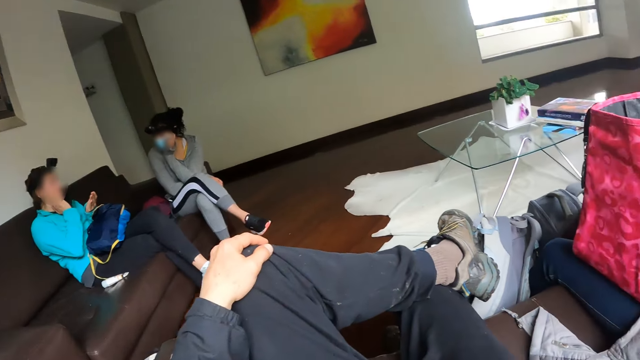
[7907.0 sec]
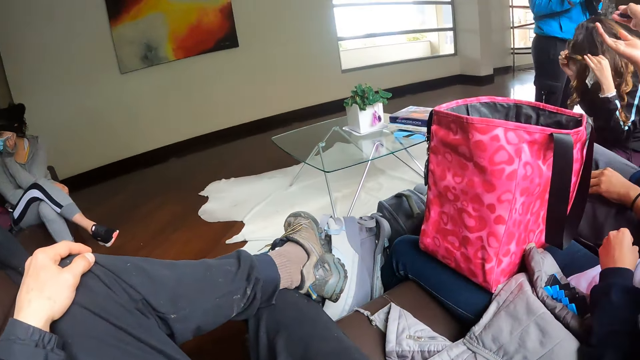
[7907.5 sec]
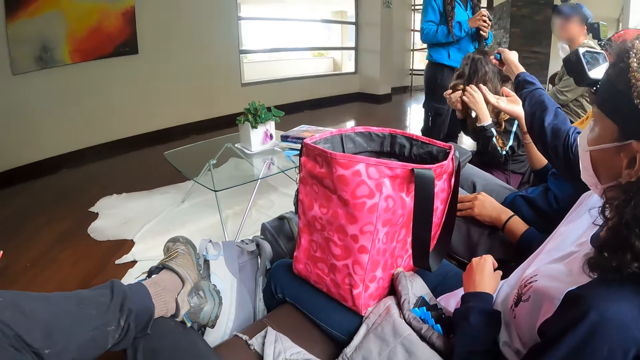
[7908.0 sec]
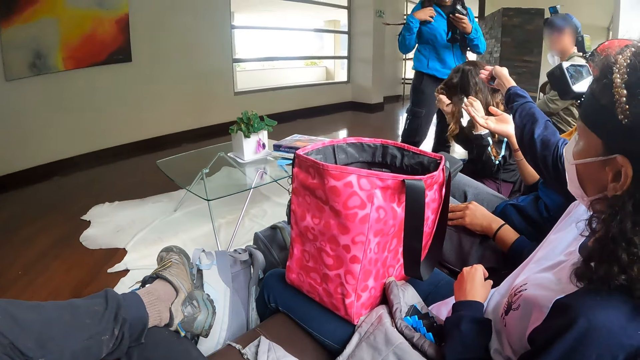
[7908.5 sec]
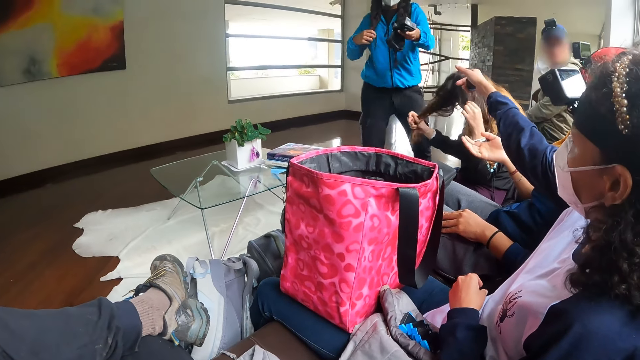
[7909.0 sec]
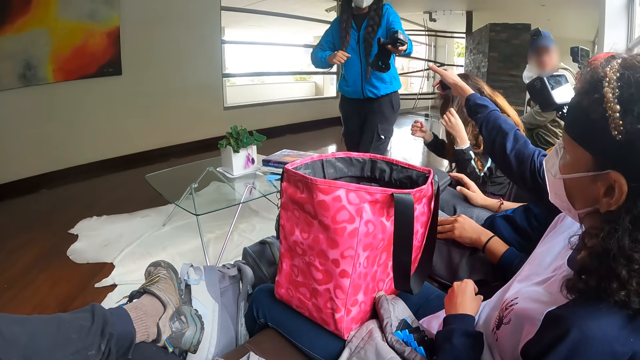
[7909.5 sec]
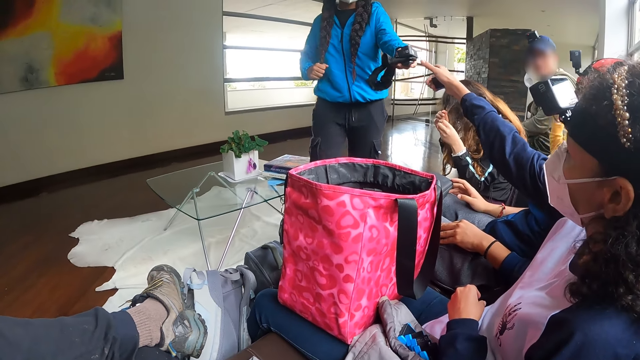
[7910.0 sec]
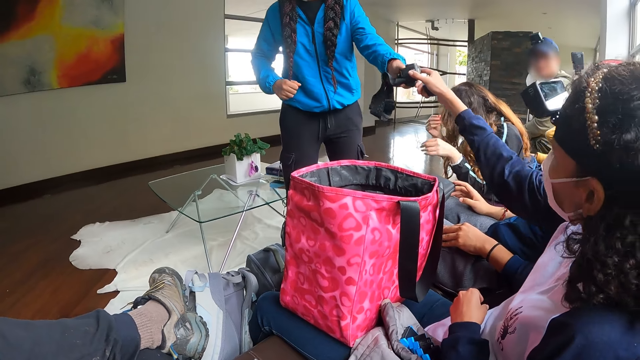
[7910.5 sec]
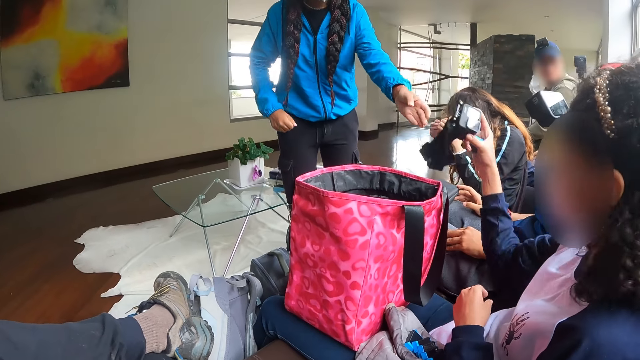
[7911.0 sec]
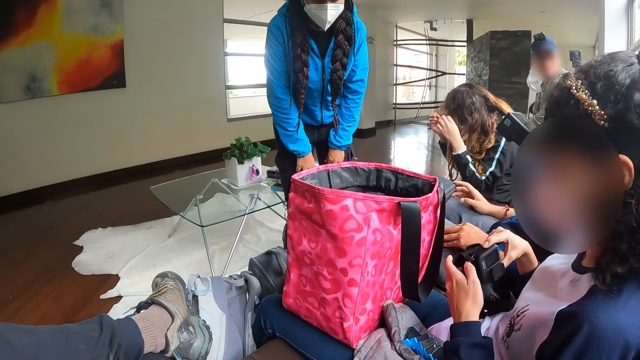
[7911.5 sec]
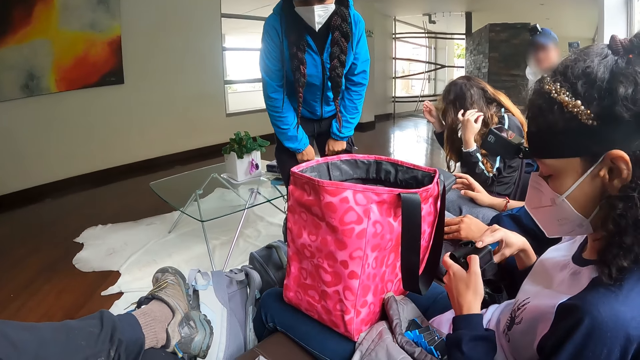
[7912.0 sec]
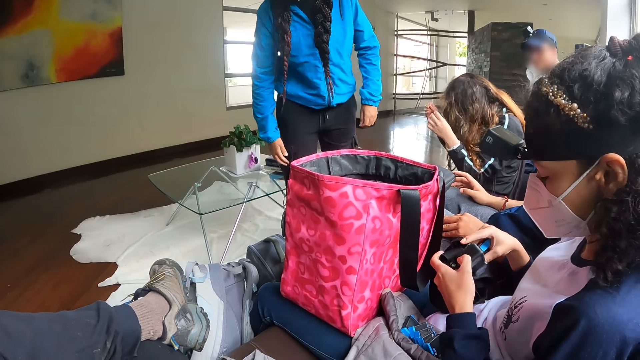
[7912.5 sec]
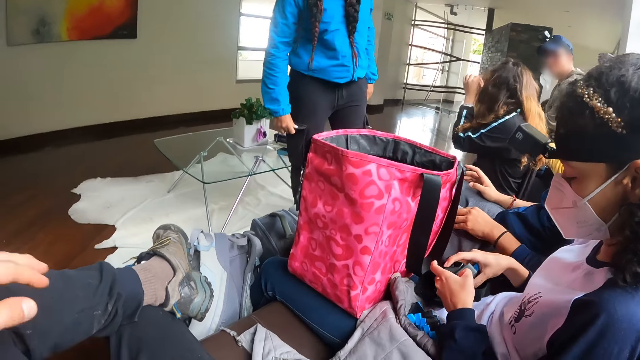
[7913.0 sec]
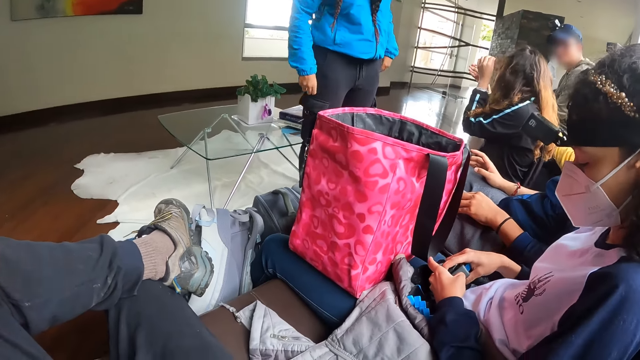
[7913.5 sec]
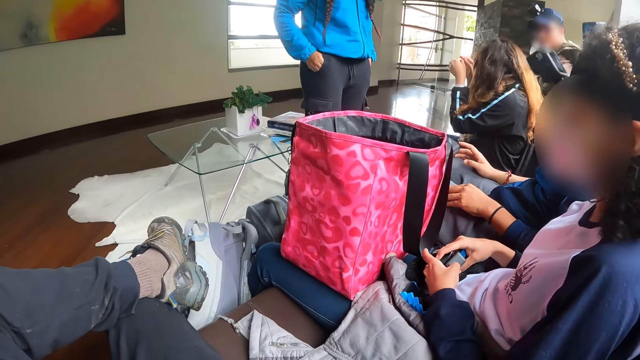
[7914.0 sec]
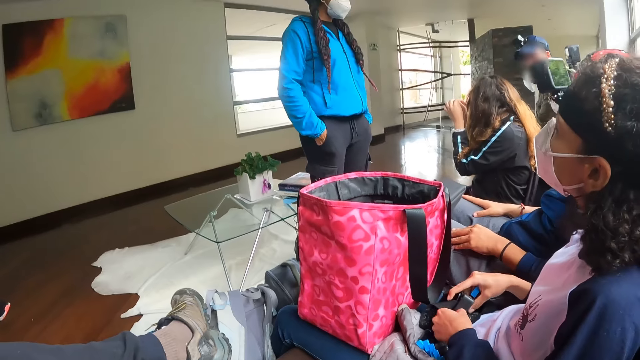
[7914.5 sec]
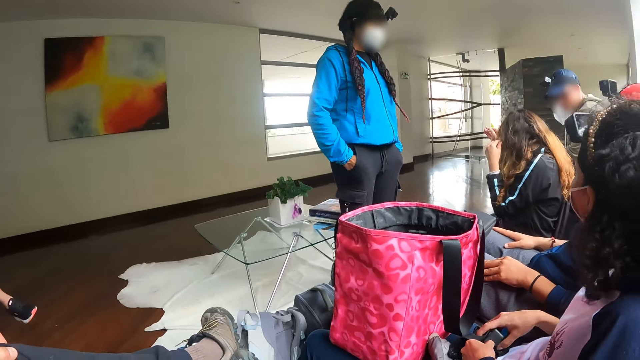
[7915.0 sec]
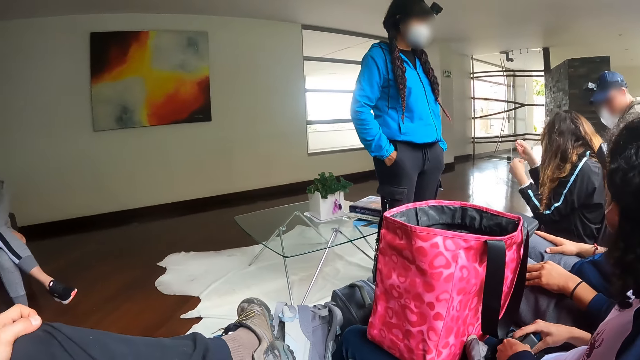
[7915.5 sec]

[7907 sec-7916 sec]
The woman takes the camera and headgear with her right hand from the right hand of another woman. The first woman opens the battery slot of the camera in her right hand with her left hand.

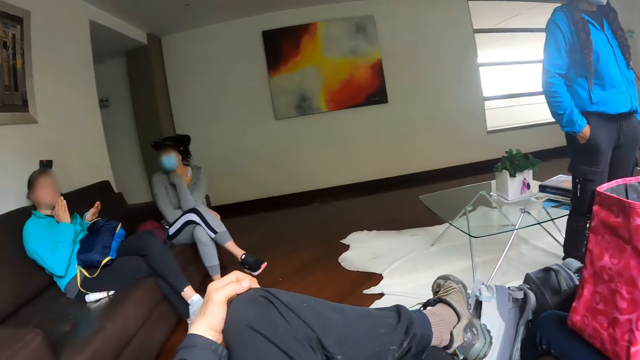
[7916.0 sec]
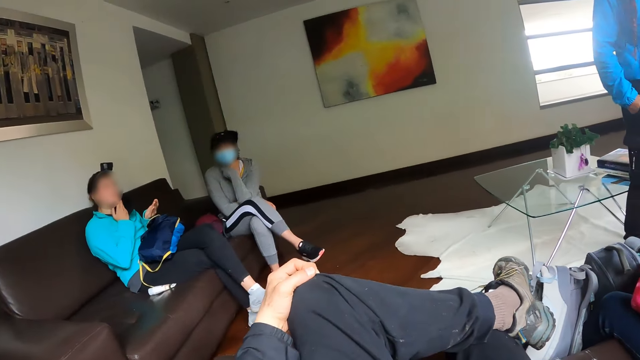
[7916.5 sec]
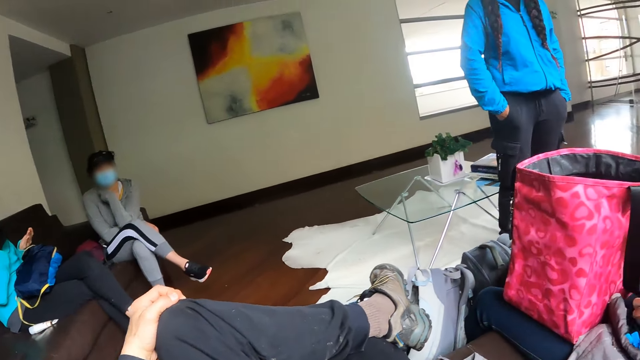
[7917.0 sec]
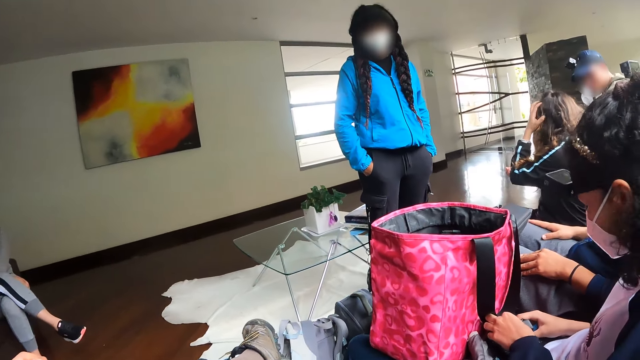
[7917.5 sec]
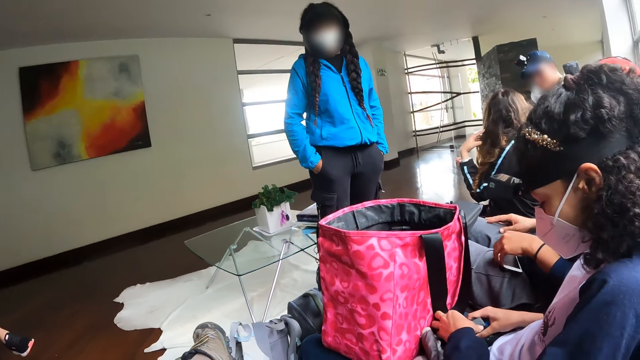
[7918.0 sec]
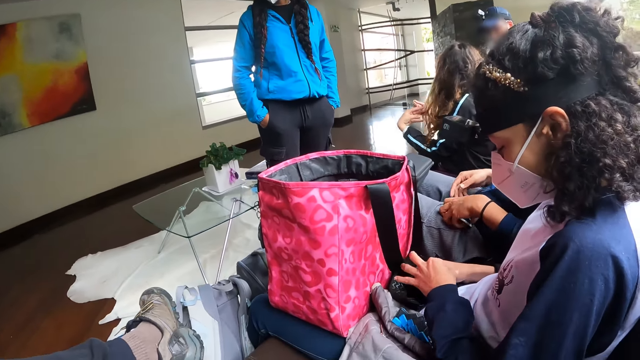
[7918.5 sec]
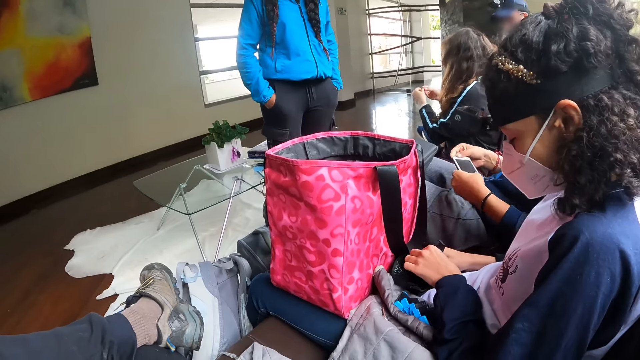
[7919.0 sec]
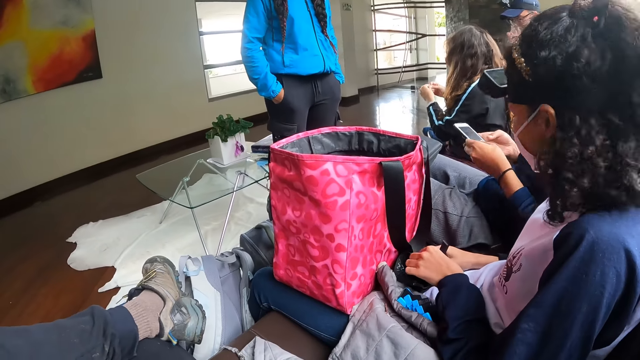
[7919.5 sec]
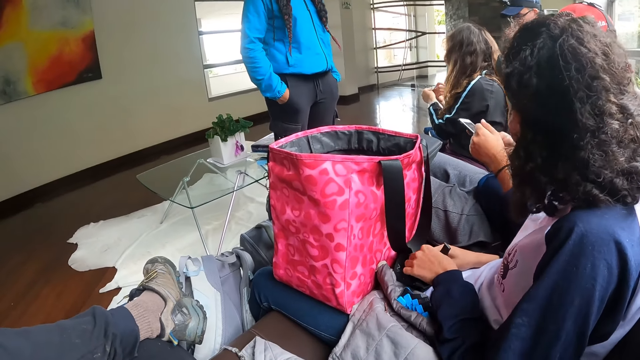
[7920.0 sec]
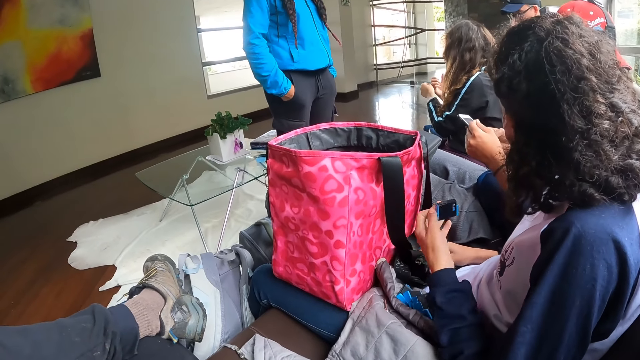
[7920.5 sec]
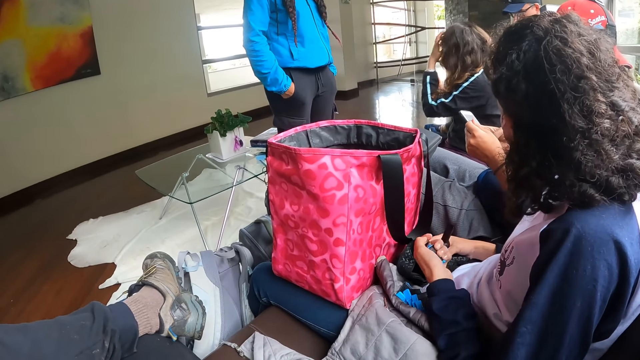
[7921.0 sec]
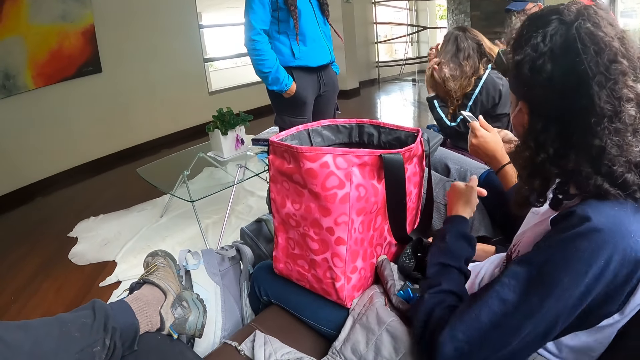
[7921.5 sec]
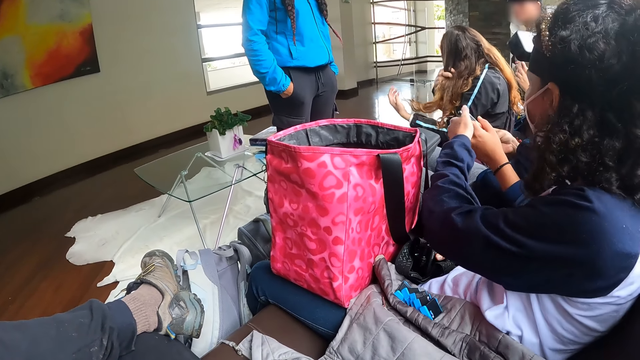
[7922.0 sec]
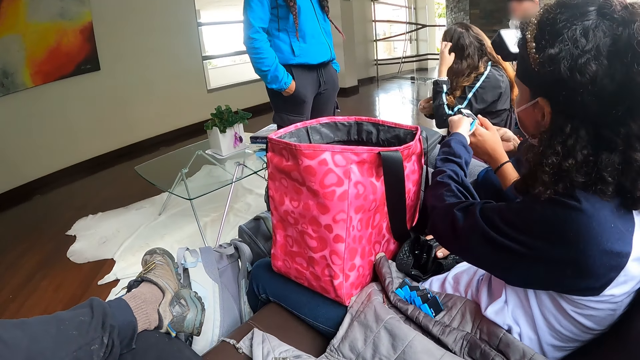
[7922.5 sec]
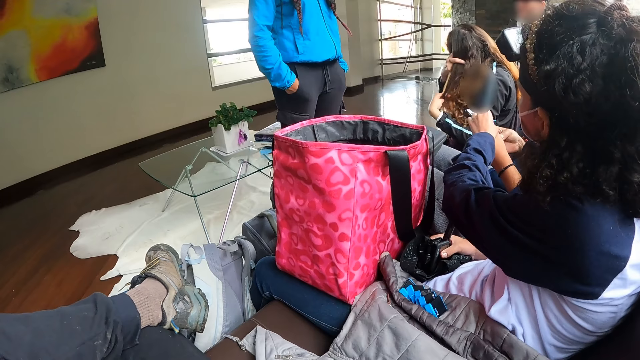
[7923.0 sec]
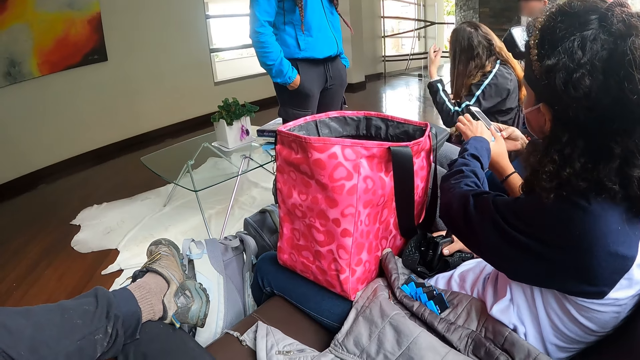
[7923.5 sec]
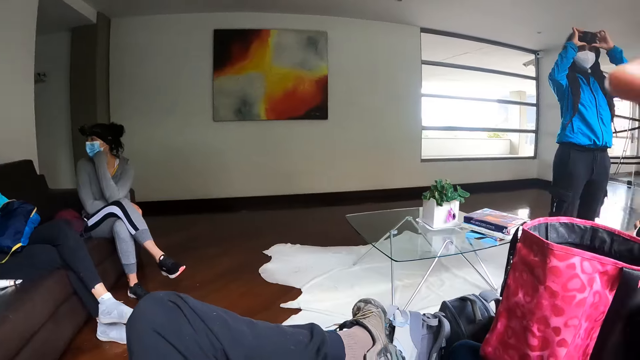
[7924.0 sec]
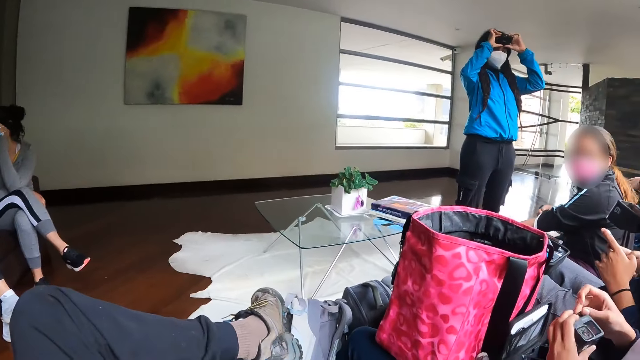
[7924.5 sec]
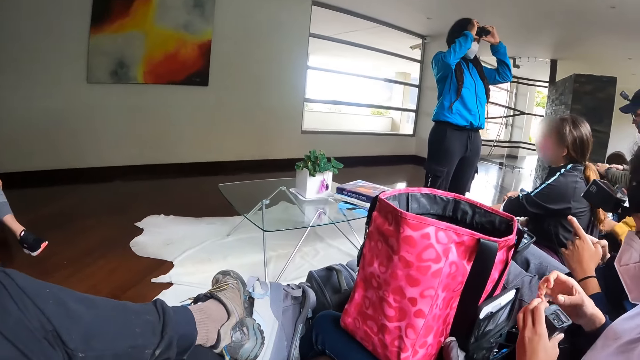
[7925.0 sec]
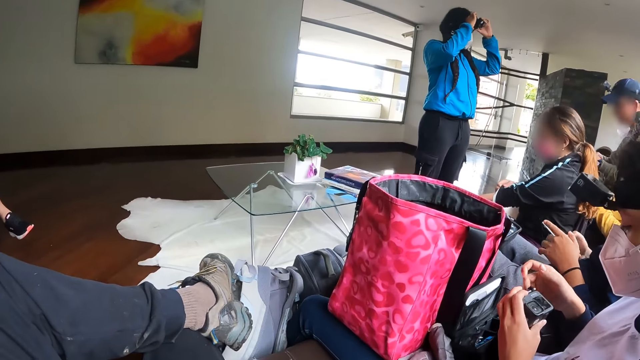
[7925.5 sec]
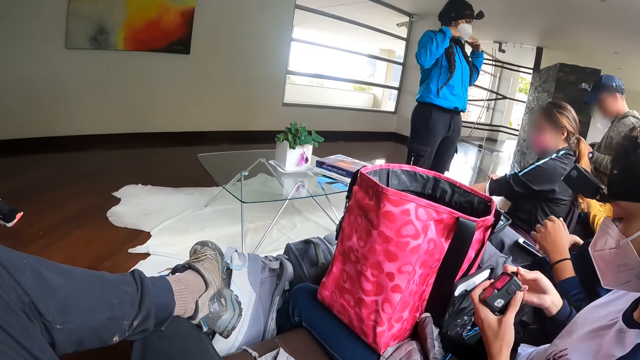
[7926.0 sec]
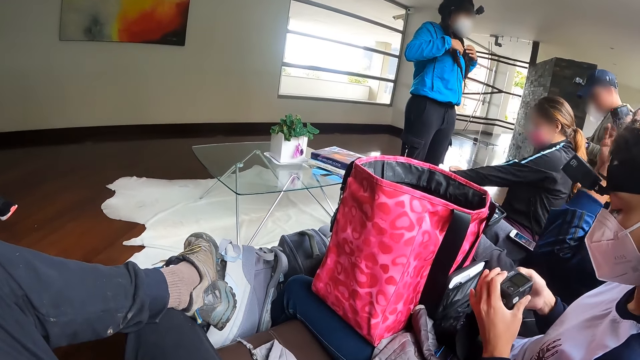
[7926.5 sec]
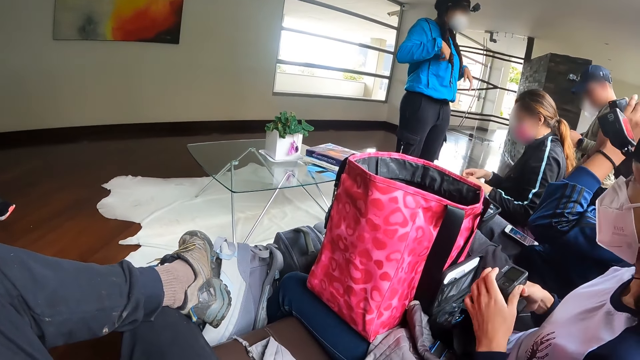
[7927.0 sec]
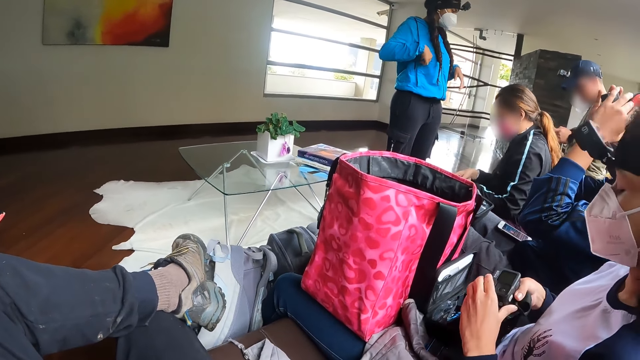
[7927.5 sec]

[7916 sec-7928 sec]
A woman picks a phone from her lap with her left hand. Another woman picks a battery from the camera in her right hand with her left hand. The first woman operates the phone with both hands. The second woman holds the battery in her left hand. A third woman strokes her hair with both hands. The second woman places the battery in her left hand on the left hand of the first woman. The third woman pulls her left sleeve with her right hand. The second woman loosens a clip on the camera in her left hand with her right hand. A fourth woman operates a camera on her head with both hands. The first woman places the phone on her lap with her right hand. The second woman detaches the camera from the headgear with both hands. The first woman removes a face cap, the headgear and camera on her head with both hands.
